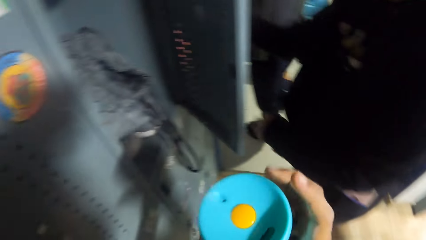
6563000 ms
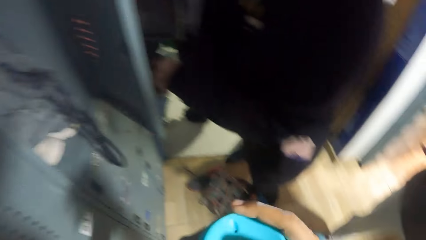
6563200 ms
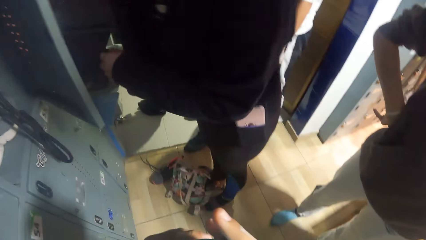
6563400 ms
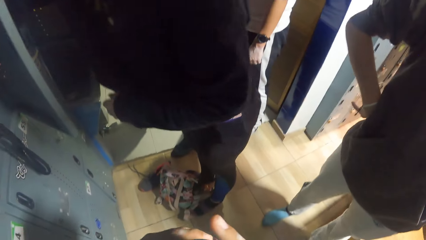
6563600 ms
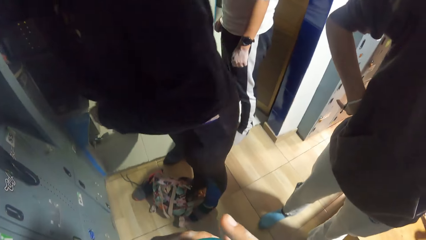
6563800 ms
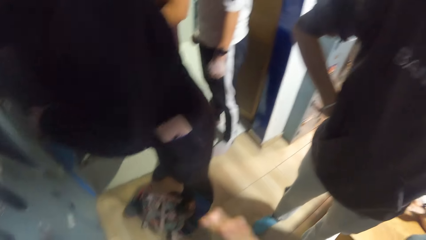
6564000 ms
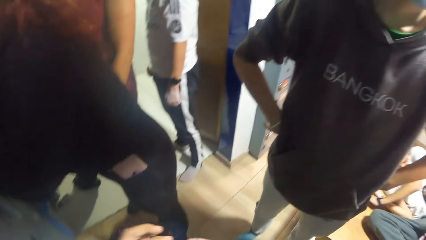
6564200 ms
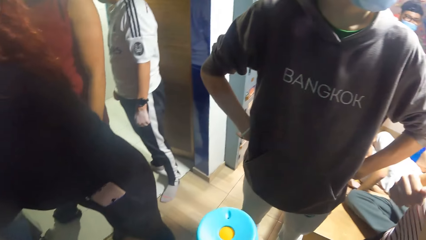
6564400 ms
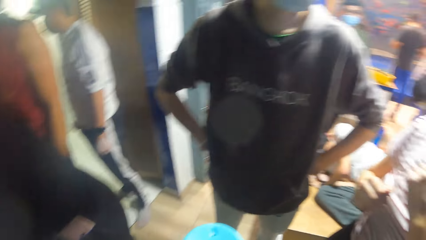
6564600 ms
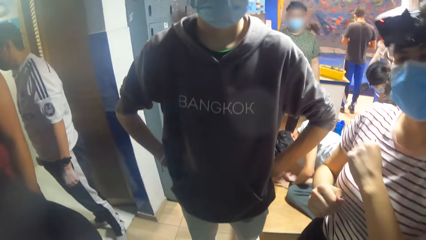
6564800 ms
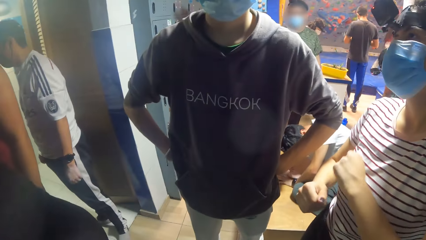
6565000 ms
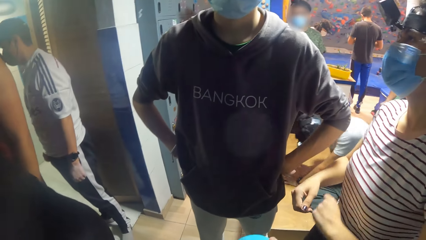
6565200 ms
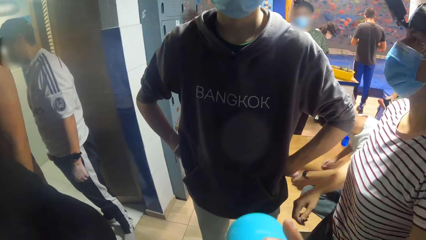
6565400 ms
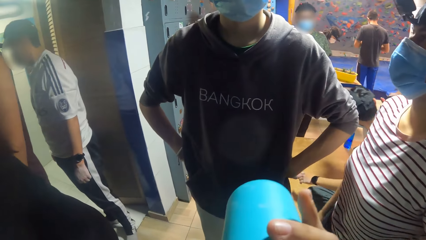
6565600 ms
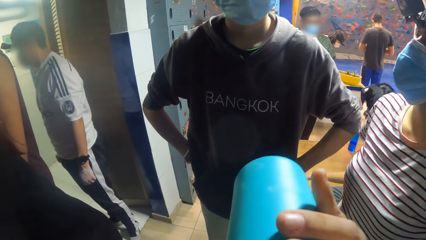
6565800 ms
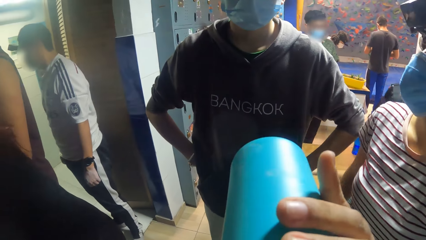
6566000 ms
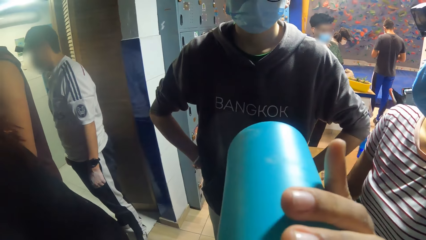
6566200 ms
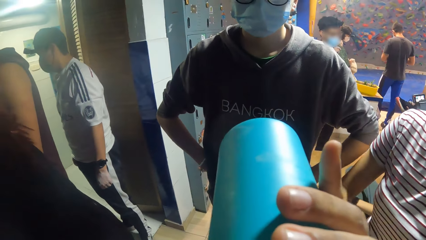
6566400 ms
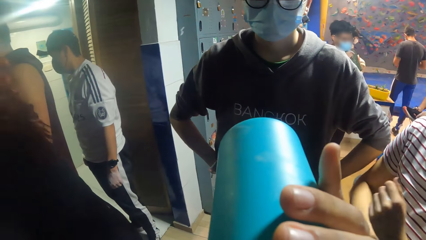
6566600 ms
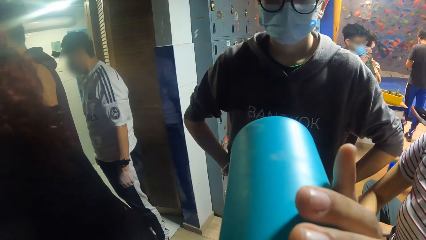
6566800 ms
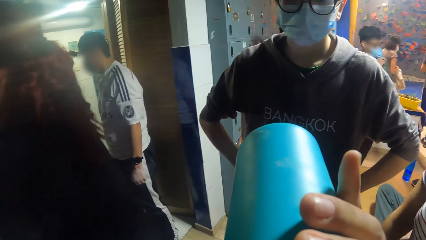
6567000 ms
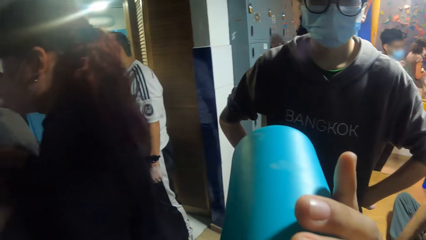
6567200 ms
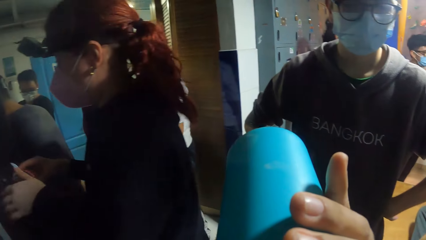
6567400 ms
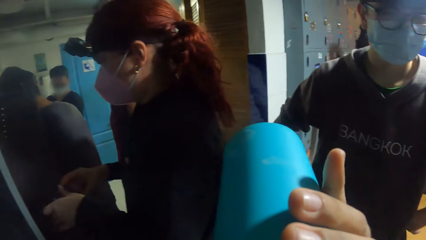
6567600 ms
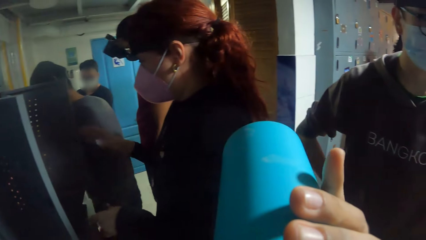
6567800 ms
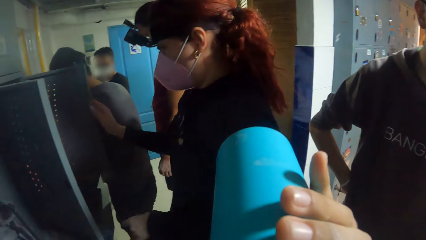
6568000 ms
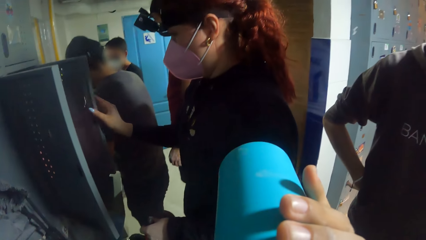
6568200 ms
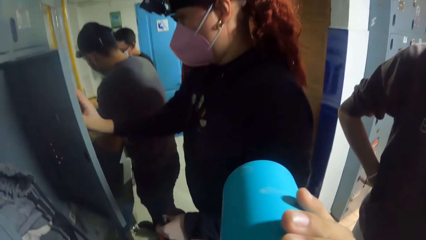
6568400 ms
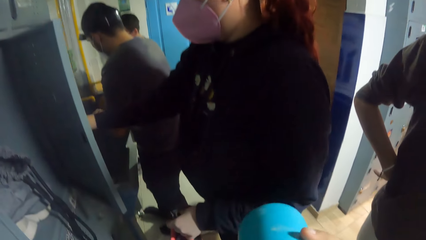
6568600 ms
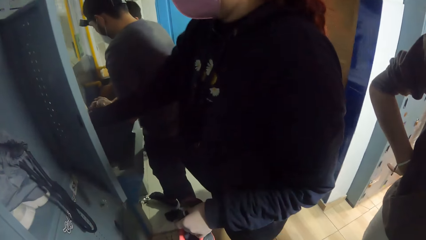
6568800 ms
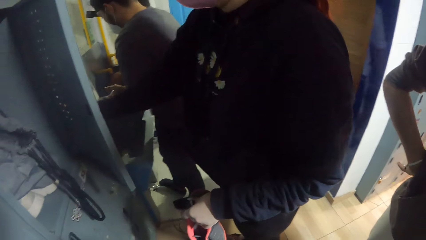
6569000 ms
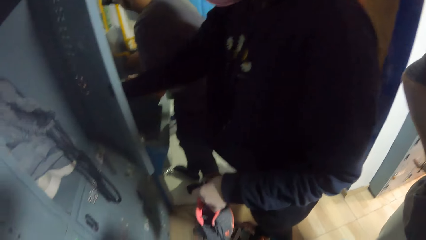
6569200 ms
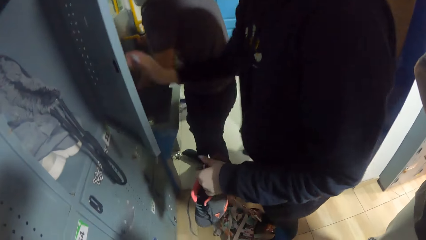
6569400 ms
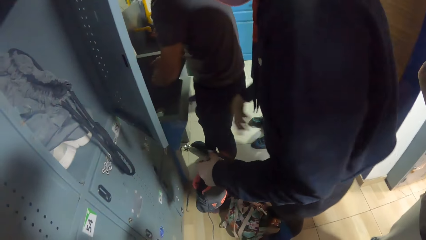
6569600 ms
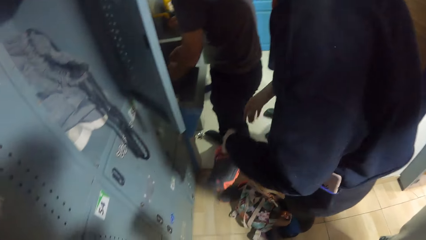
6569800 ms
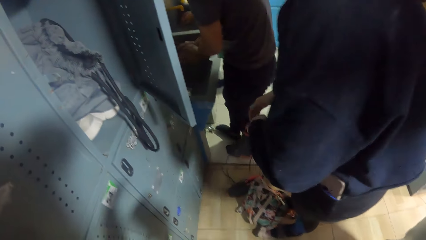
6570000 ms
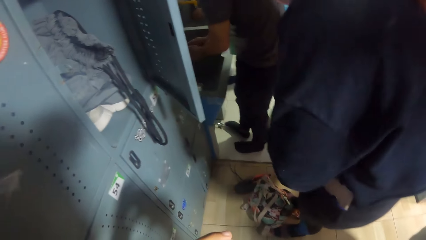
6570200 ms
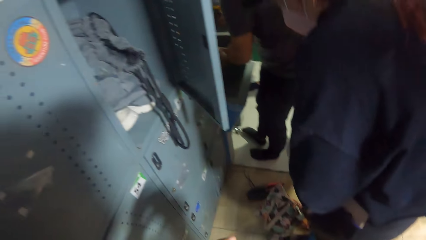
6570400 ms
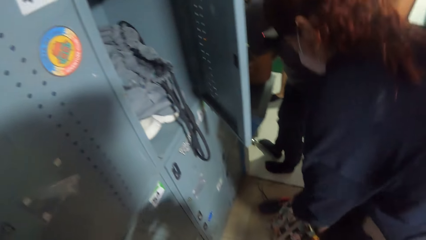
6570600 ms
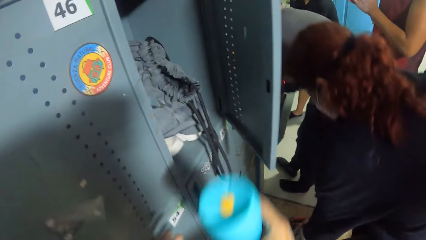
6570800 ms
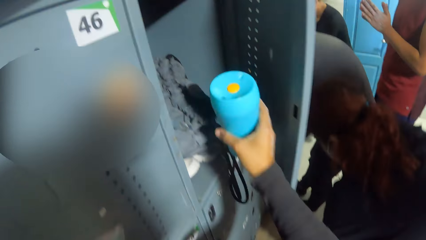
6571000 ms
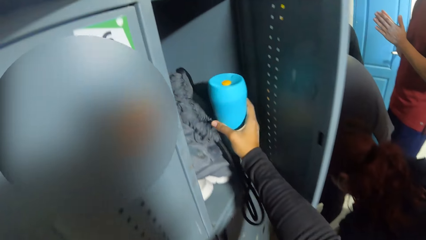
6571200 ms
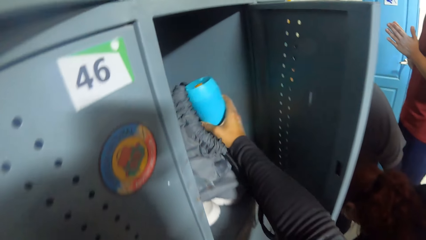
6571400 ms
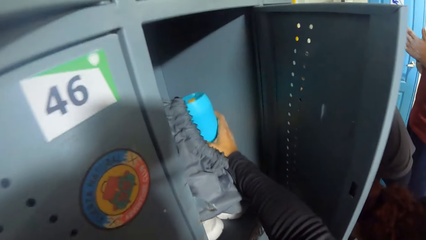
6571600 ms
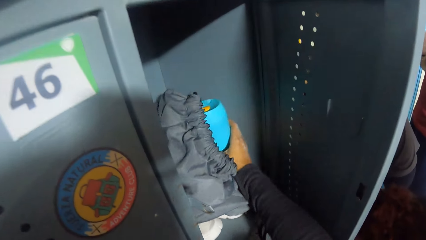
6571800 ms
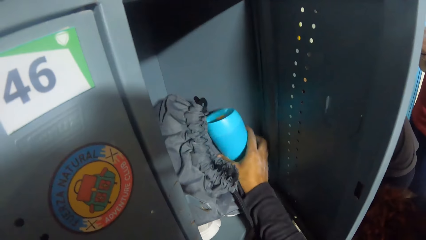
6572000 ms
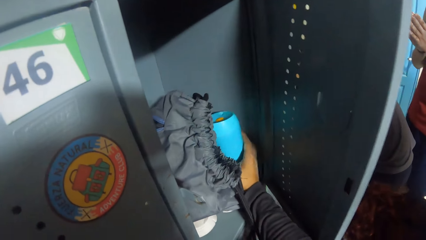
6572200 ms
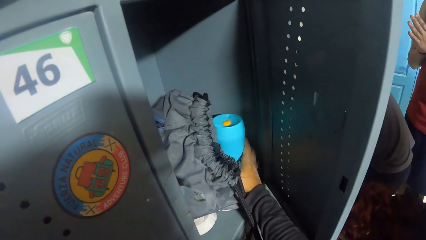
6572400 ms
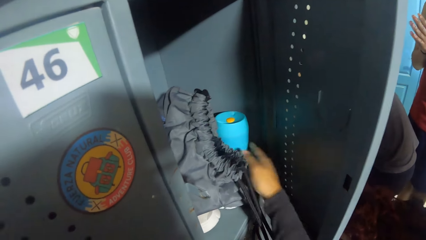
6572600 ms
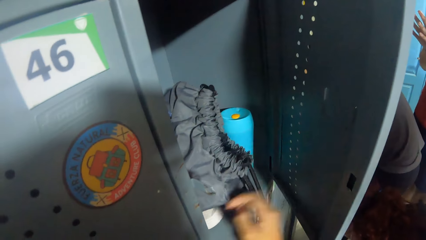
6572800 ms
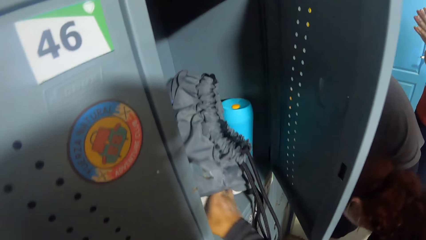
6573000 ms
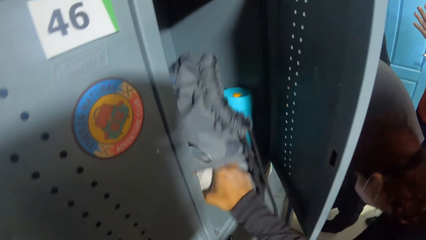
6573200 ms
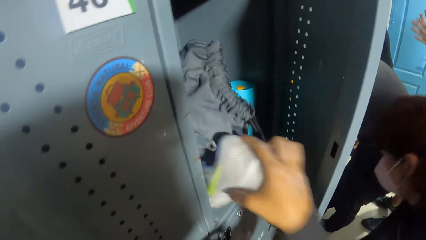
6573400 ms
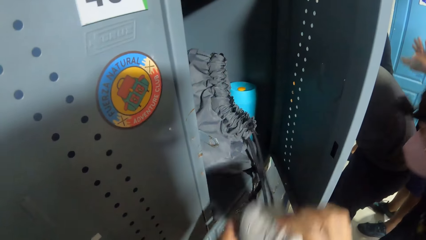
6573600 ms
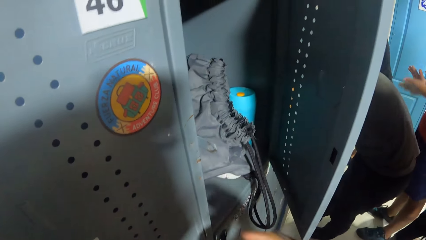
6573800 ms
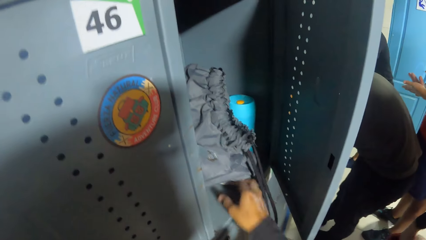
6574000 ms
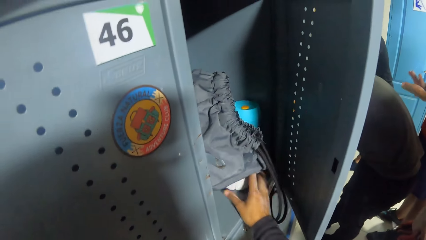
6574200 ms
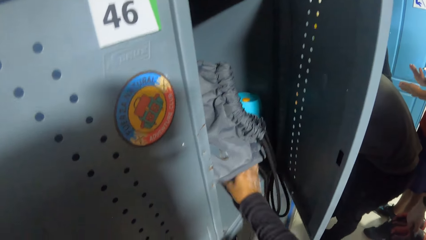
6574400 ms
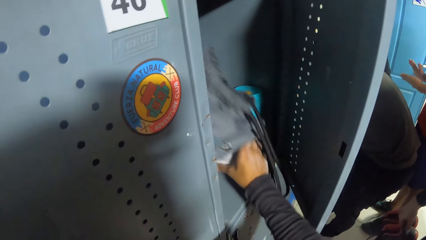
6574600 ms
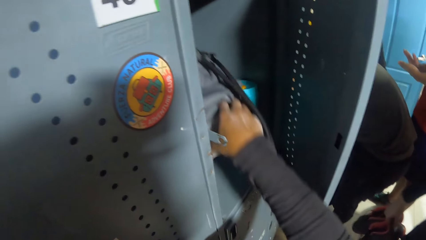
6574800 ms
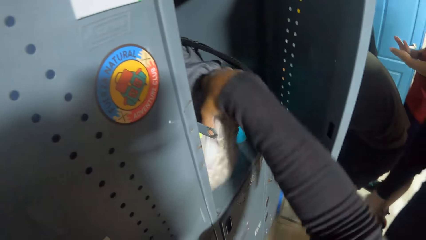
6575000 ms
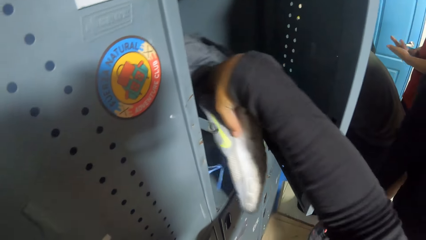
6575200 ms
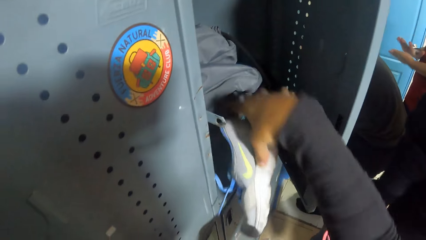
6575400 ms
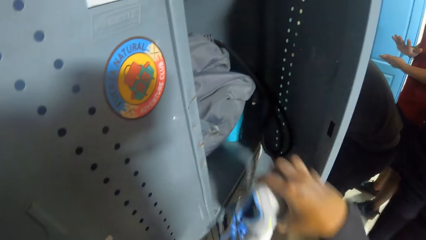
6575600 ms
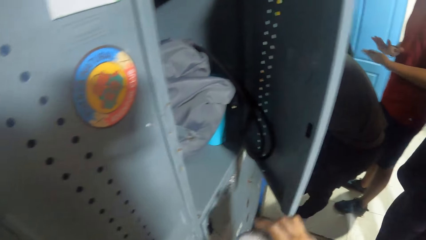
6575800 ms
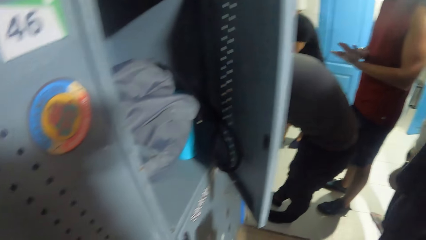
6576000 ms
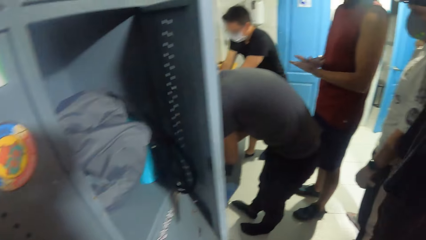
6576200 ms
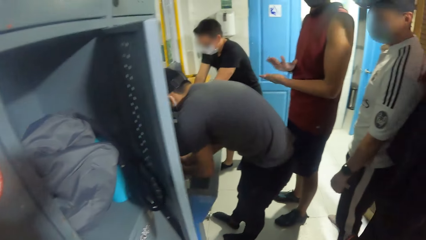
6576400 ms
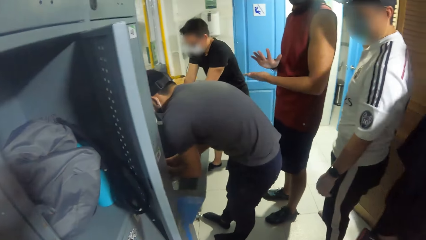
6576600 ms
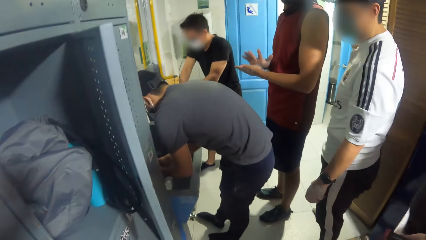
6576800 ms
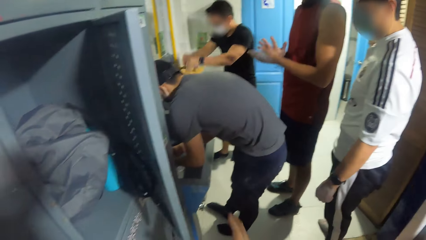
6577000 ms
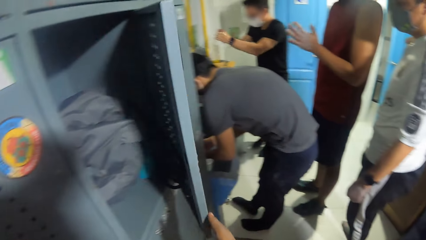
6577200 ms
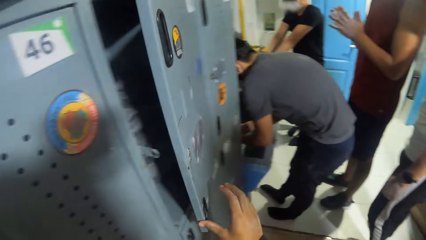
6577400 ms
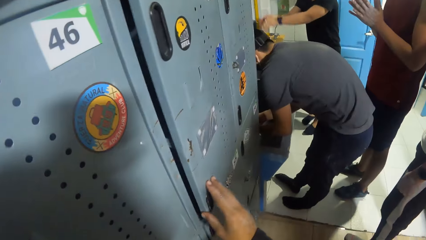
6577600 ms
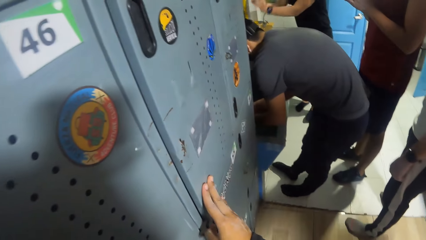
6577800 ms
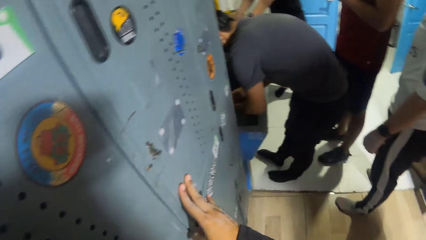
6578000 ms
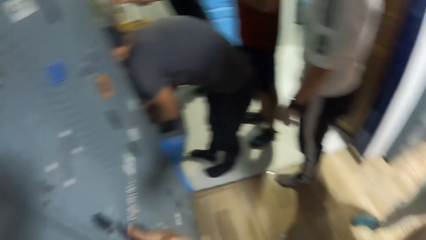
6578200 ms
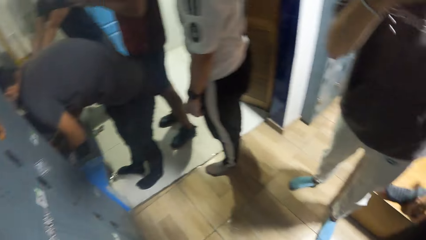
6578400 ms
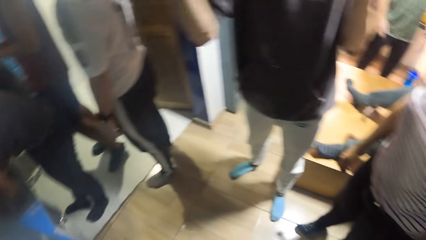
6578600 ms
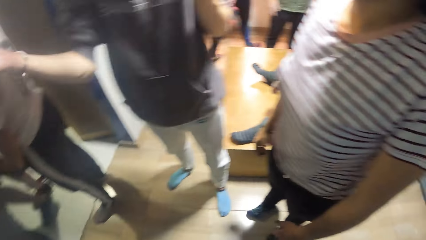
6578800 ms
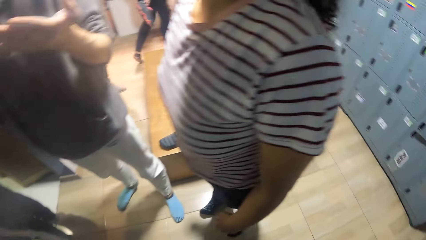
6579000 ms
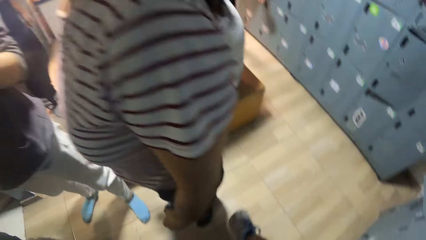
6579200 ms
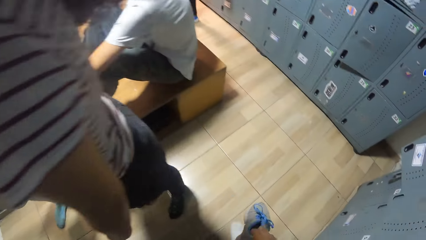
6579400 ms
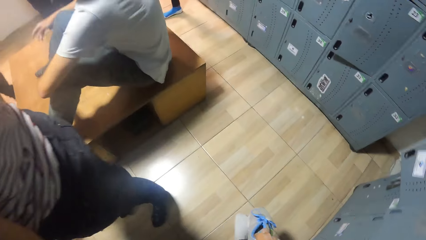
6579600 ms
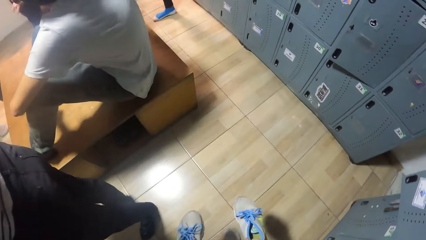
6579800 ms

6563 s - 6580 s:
The camera wearer carries a bottle in the locker with her right hand. She opens the bottle of water with her right hand. She drinks water. She puts the bottle in her mouth with her left hand. She closes the bottle. She drops the bottle in the locker with her right hand. She picks up a shoe in the locker with her right hand. She passes the shoe from her right hand to her left hand. She picks up a shoe in the locker with her right hand. She looks around. She closes the locker with her right hand. She walks in a room.
